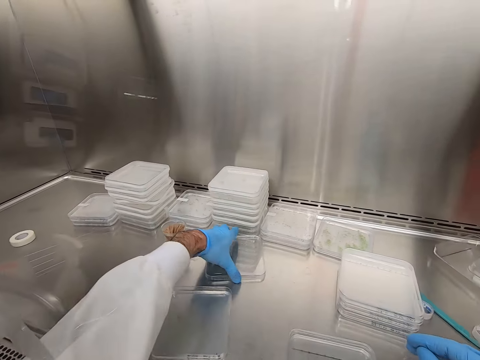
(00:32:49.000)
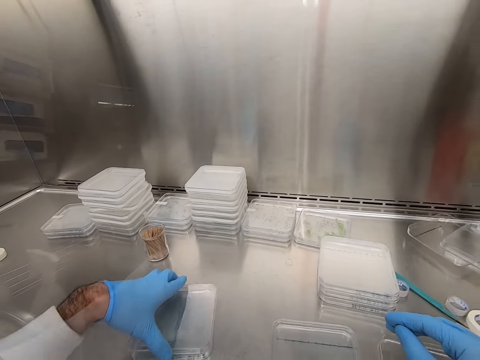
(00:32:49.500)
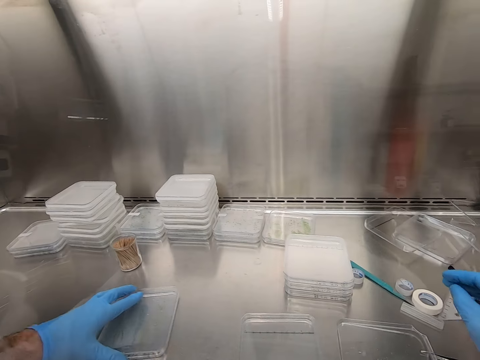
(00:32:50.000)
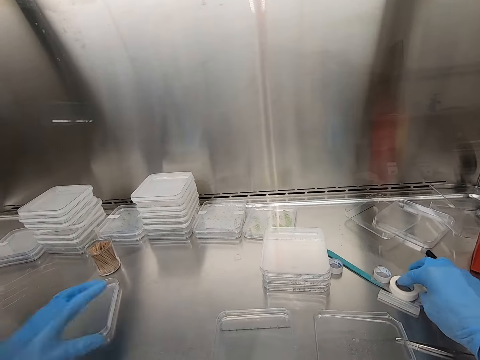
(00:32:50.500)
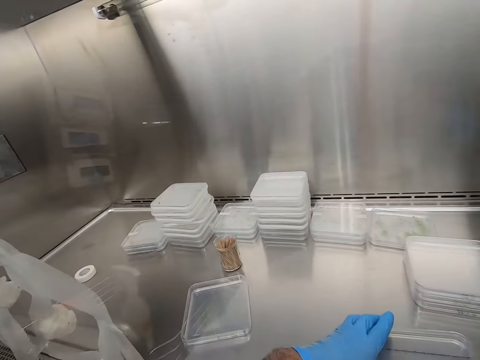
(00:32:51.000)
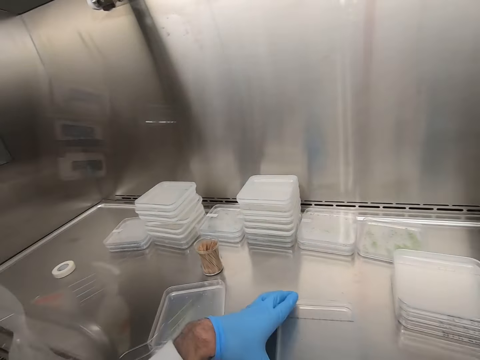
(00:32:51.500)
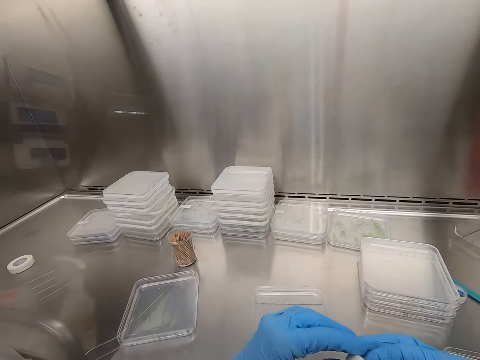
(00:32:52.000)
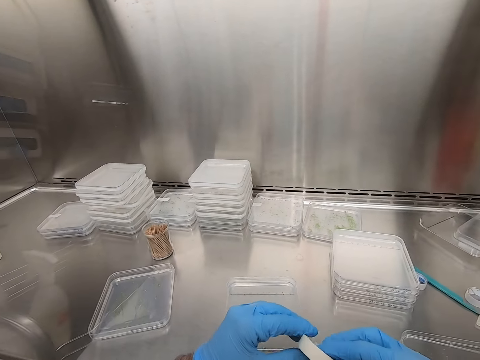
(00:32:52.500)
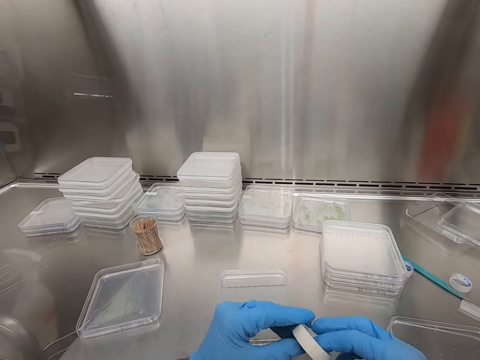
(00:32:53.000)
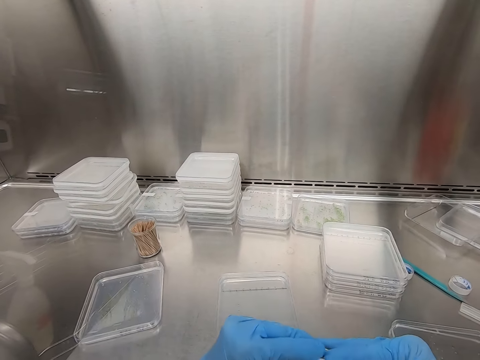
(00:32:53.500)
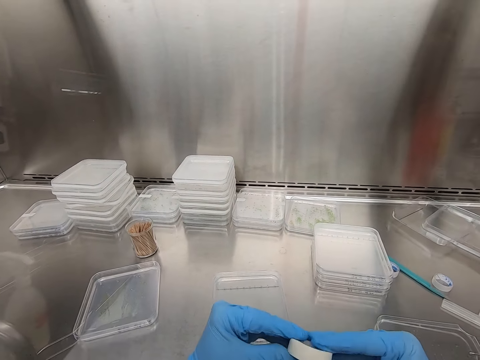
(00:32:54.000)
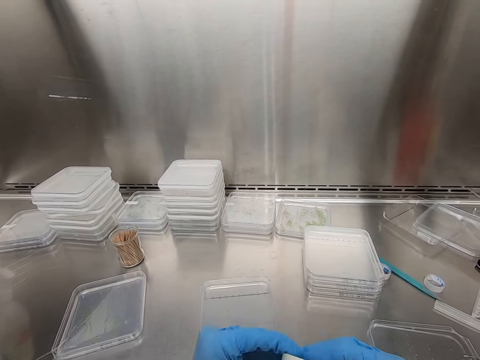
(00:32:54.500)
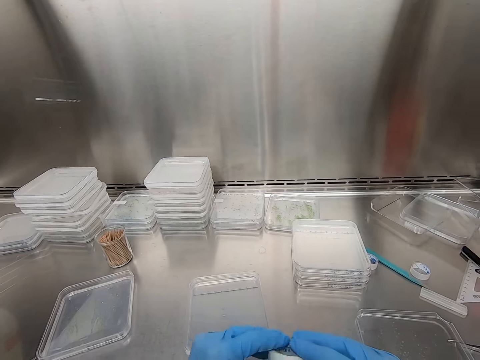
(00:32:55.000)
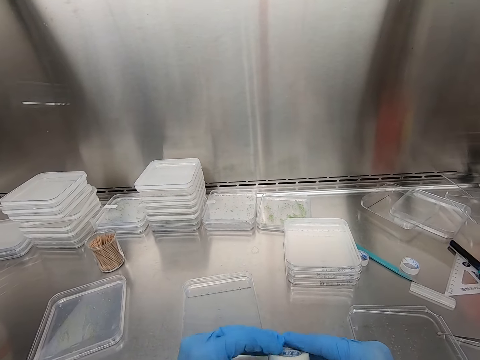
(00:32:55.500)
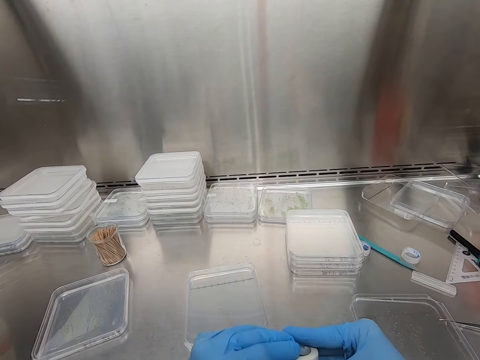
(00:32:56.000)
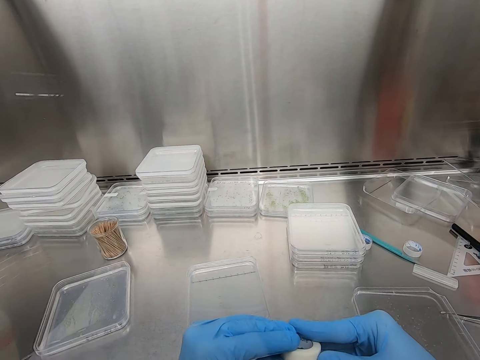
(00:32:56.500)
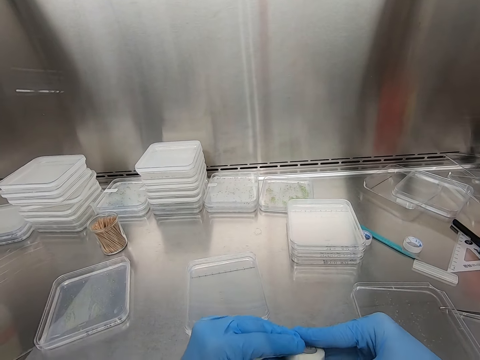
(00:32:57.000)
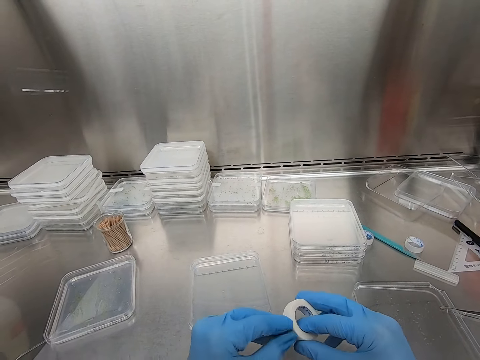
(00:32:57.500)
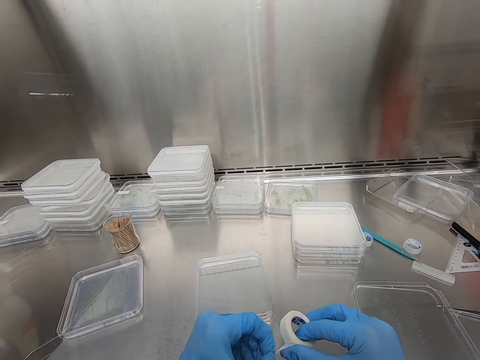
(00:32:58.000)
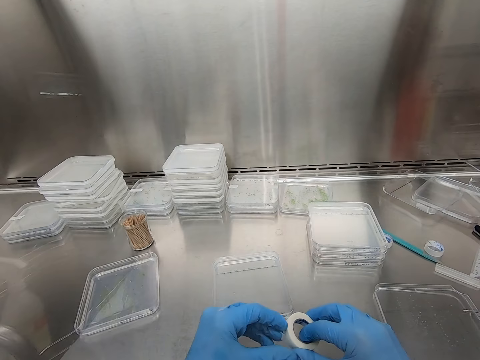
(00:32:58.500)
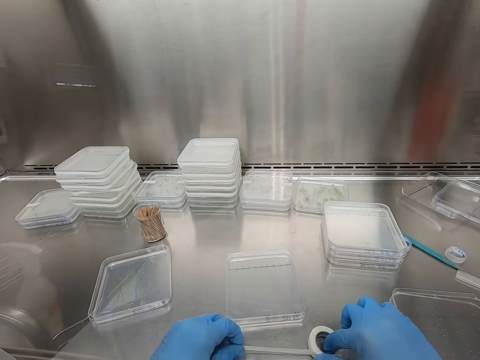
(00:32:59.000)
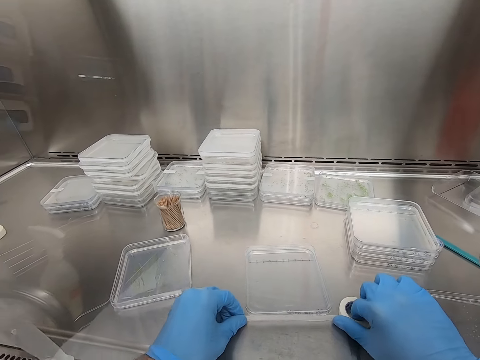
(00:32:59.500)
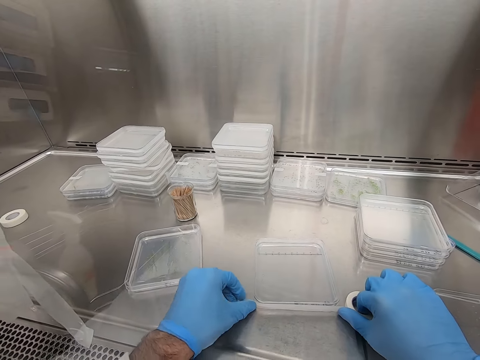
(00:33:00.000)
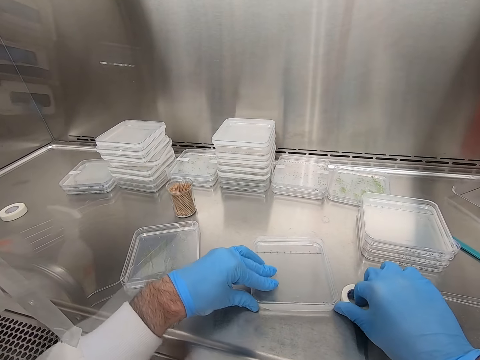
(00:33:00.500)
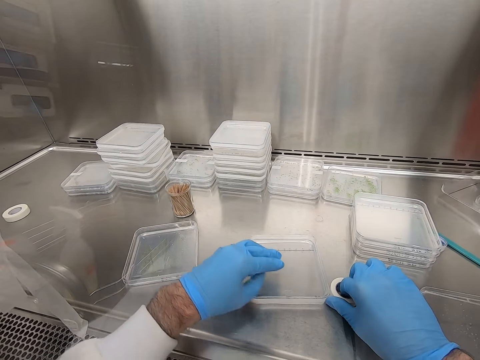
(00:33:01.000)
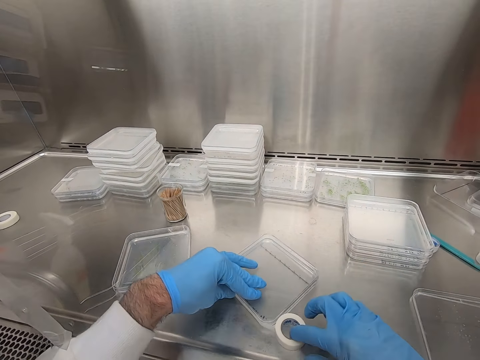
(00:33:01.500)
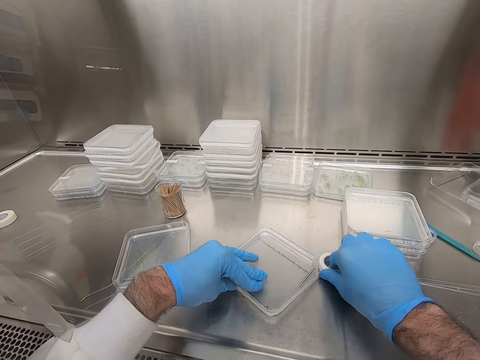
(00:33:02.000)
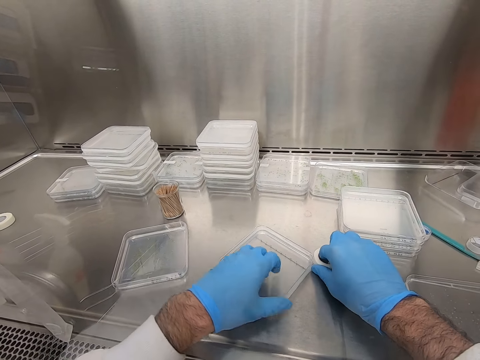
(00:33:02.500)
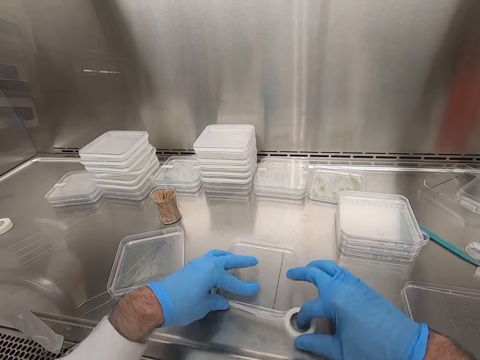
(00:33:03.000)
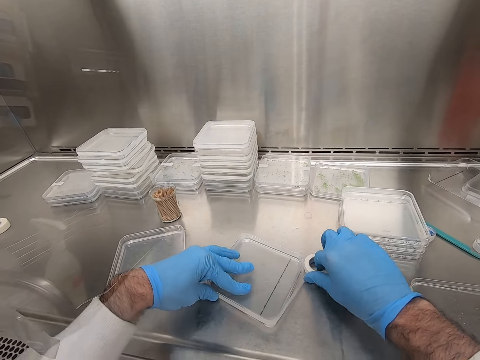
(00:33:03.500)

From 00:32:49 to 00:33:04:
The camera wearer takes another plastic or glass. They put the glass on another glass. They pick up a sellotape from the table. They look at the sellotape. They roll the sellotape in hand. They peel the sellotape. They cover the glass with the sellotape.

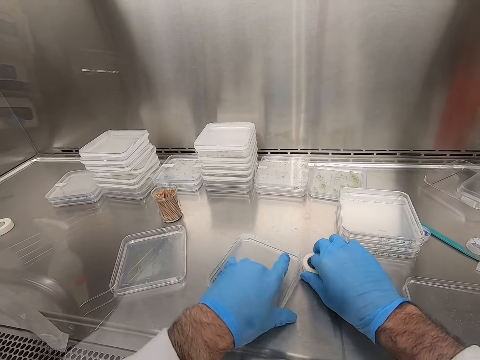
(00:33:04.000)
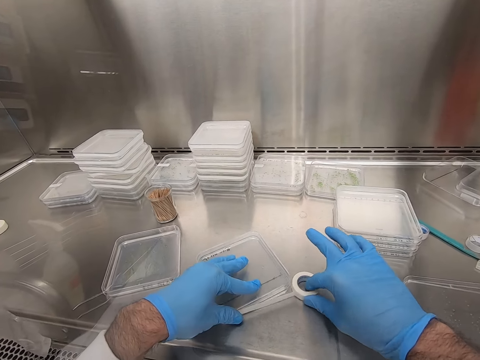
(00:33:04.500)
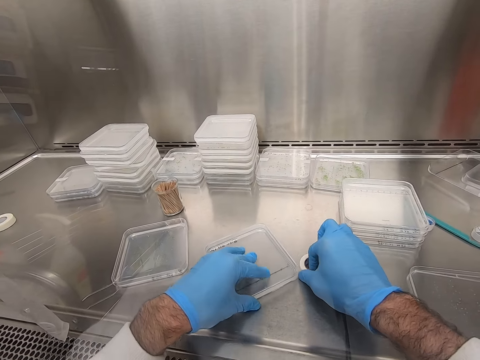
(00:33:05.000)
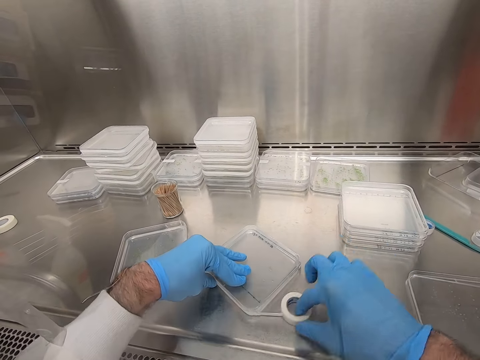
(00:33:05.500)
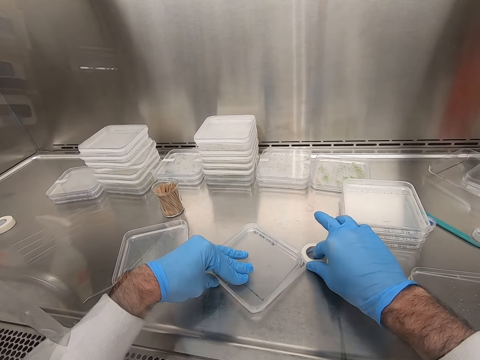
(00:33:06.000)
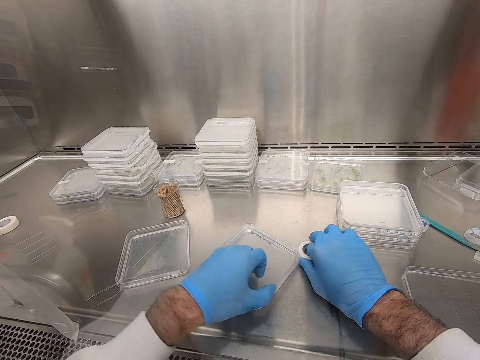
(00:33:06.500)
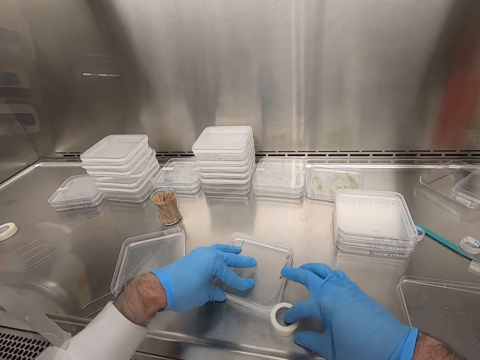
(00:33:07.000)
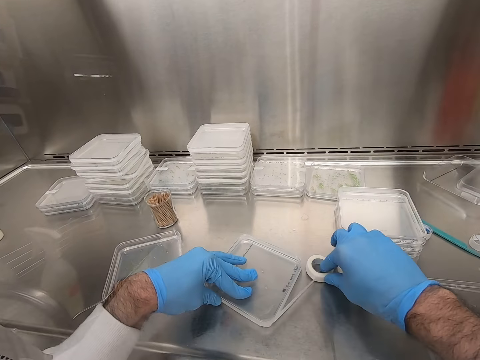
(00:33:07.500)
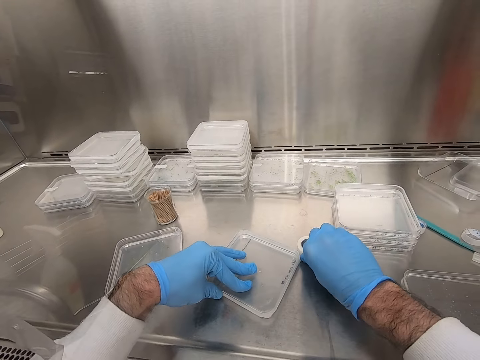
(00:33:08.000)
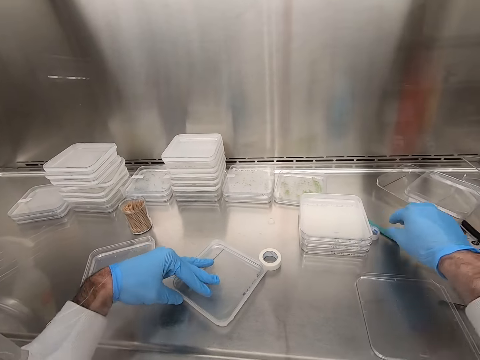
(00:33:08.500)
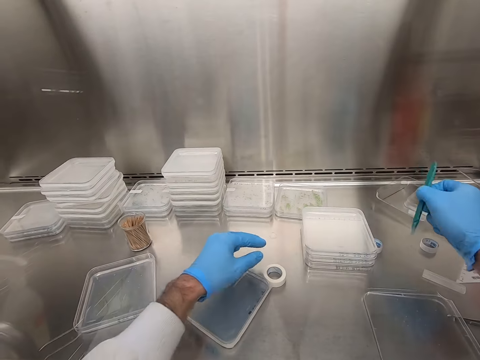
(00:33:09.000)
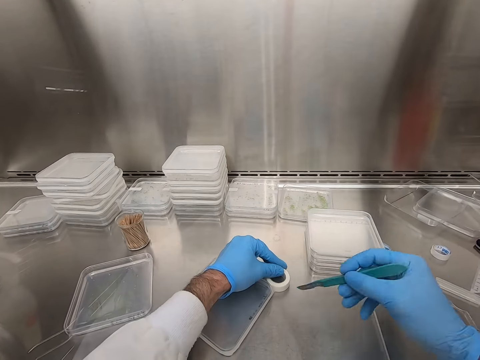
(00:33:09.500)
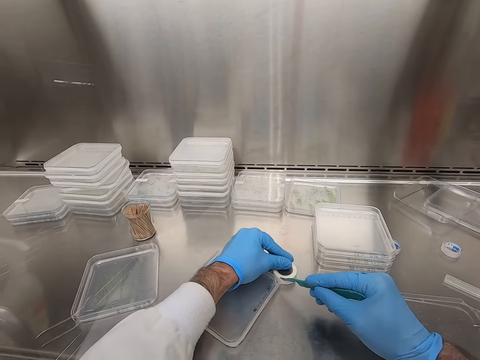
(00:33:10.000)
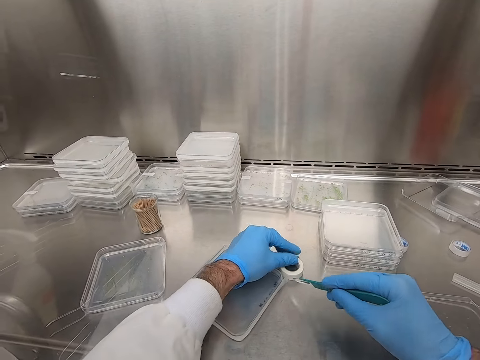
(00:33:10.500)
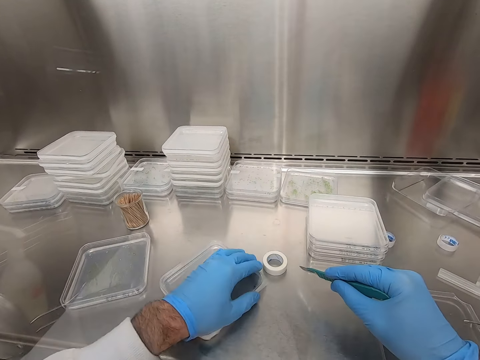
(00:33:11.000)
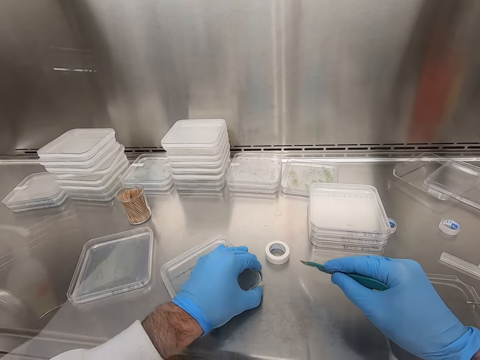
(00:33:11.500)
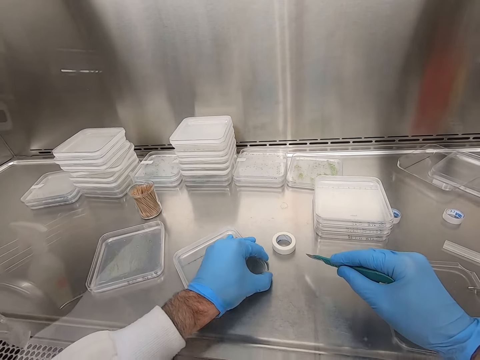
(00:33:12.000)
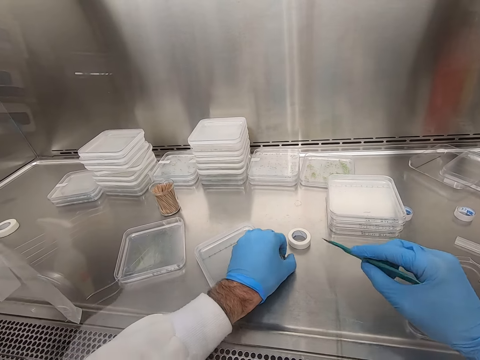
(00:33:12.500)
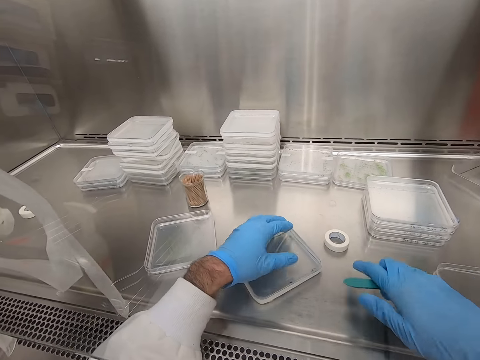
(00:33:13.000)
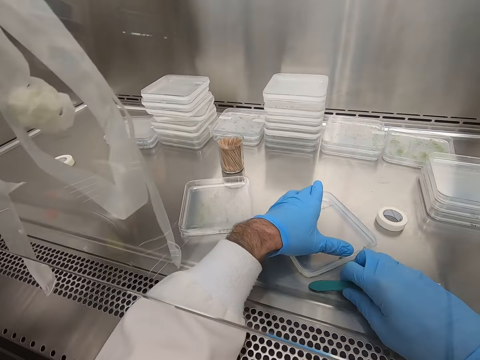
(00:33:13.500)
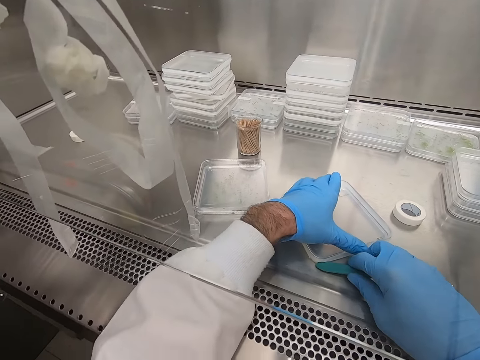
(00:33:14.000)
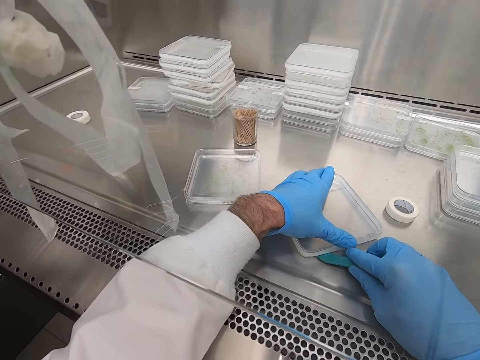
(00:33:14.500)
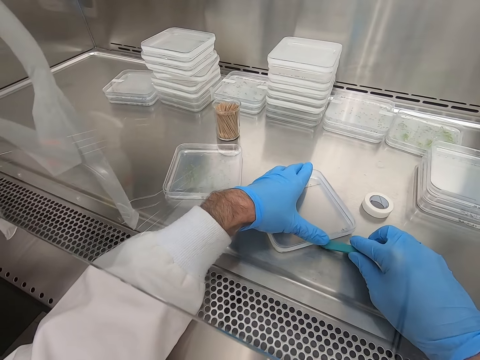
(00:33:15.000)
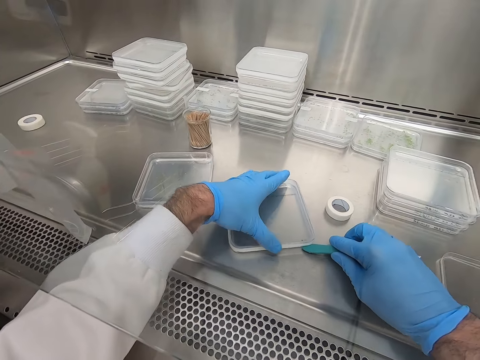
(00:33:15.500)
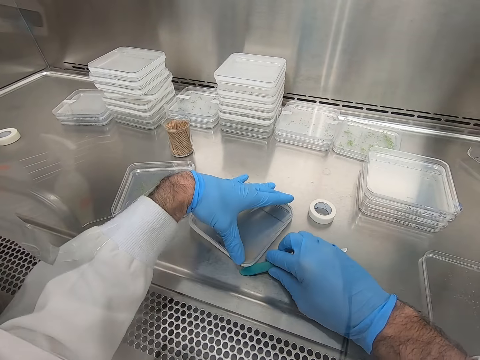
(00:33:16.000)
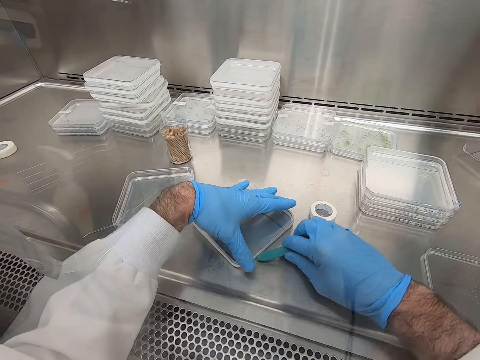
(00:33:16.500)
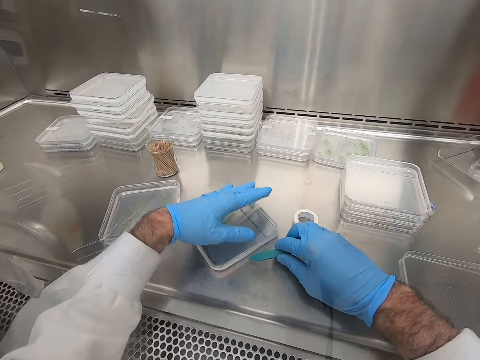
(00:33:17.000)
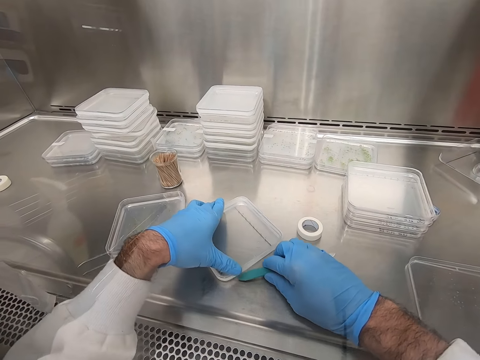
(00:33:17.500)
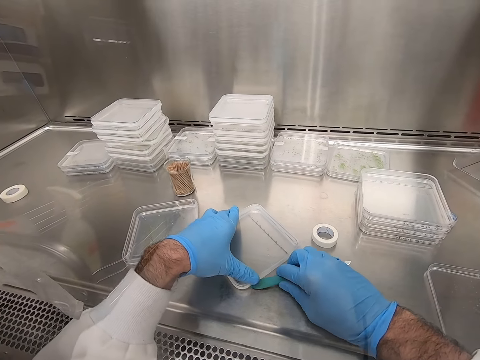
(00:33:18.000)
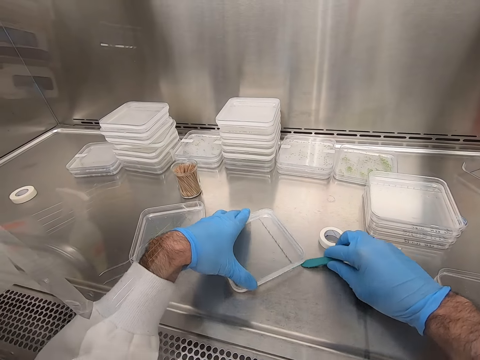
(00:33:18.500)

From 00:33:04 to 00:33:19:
The camera wearer picks up a knife or blade from the table. They cut the sellotape with the knife. They press the sellotape on the glass or plastic. They hold the sellotape on the plastic. They move the blade round the plastic.
